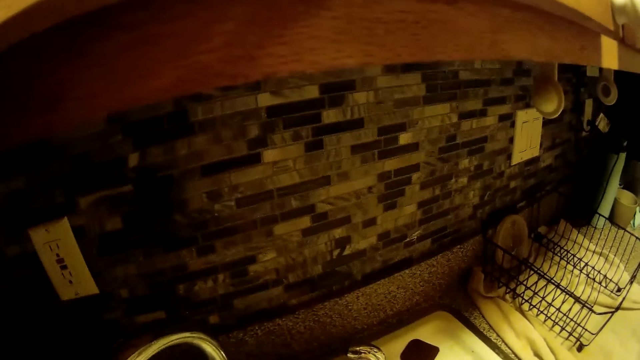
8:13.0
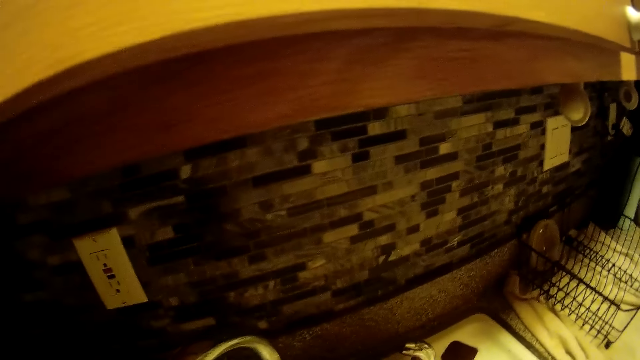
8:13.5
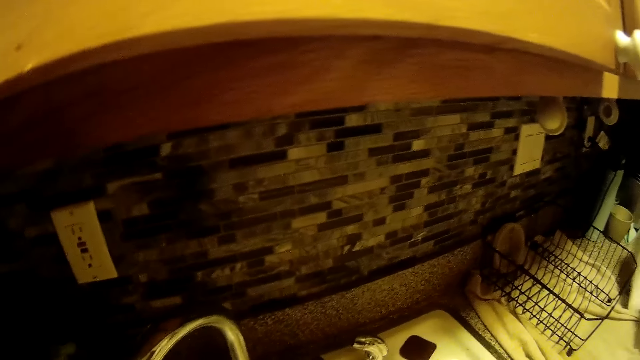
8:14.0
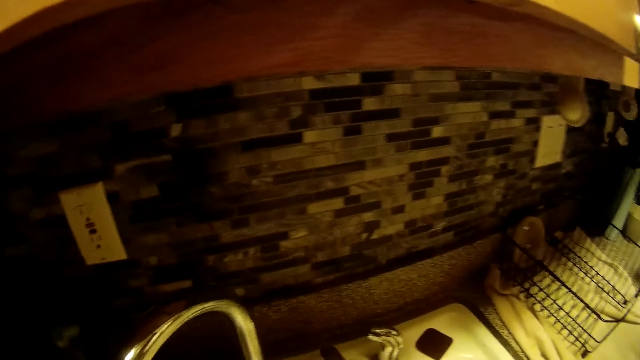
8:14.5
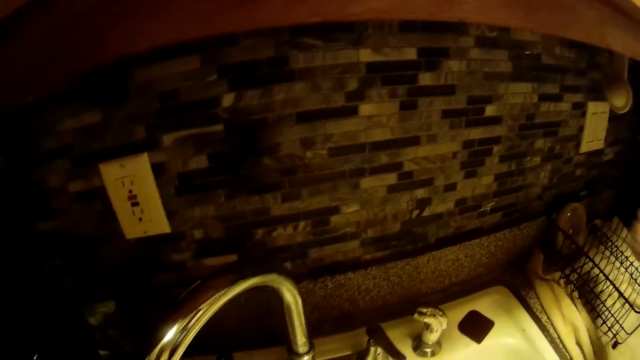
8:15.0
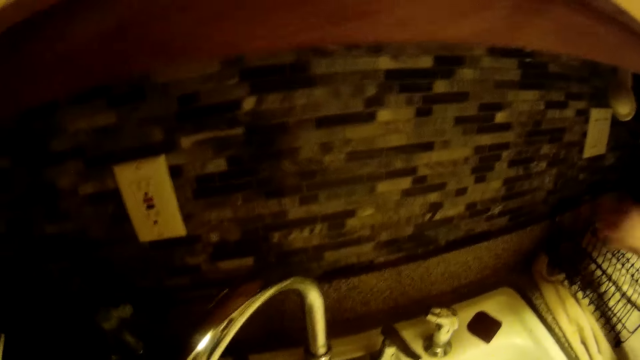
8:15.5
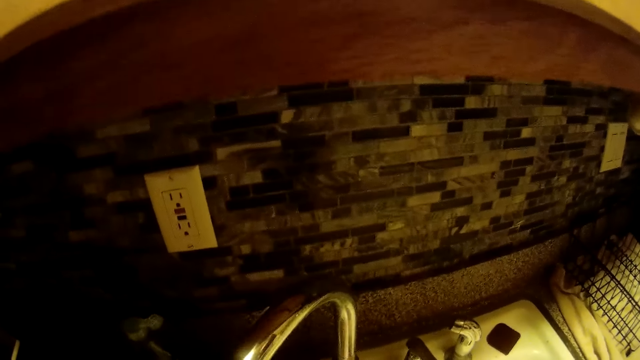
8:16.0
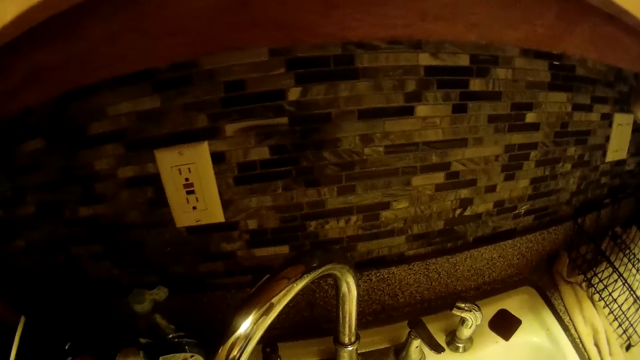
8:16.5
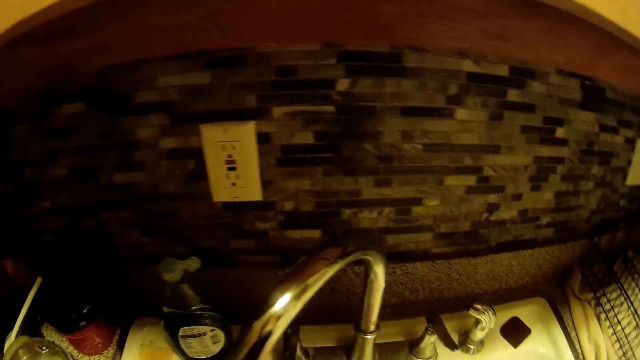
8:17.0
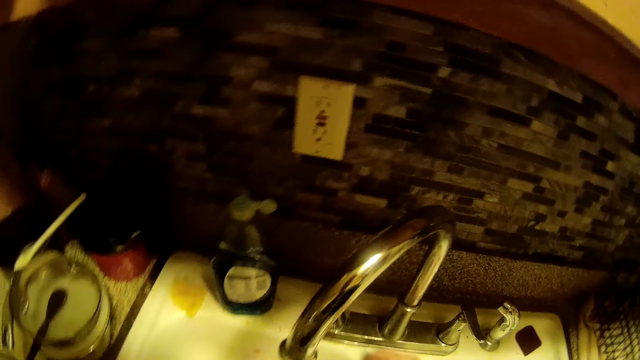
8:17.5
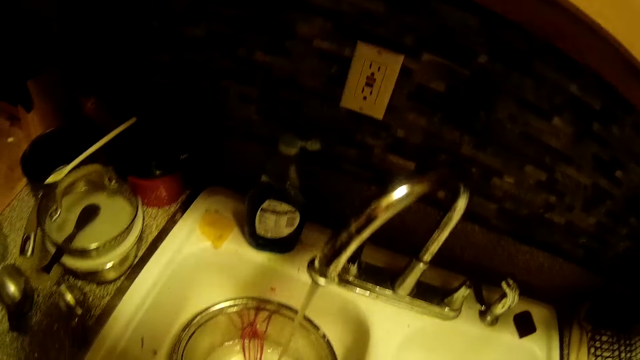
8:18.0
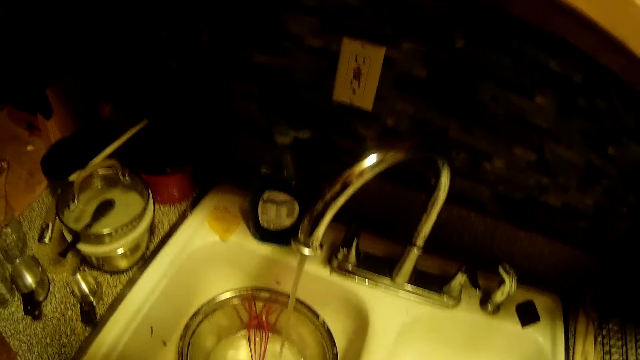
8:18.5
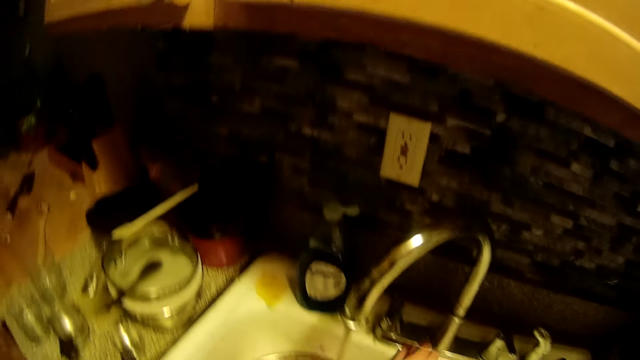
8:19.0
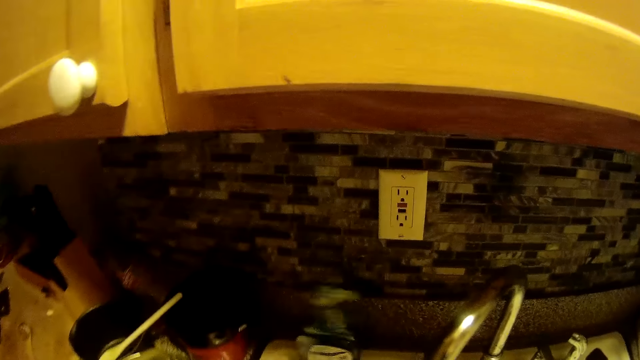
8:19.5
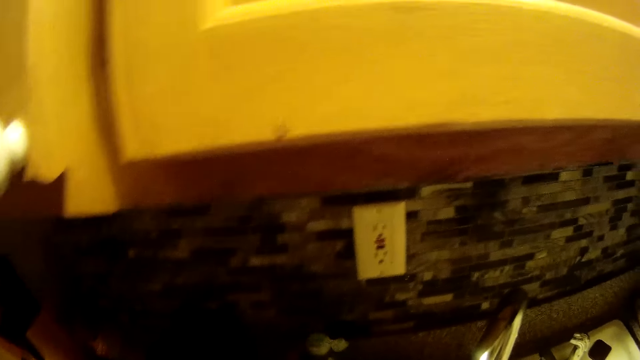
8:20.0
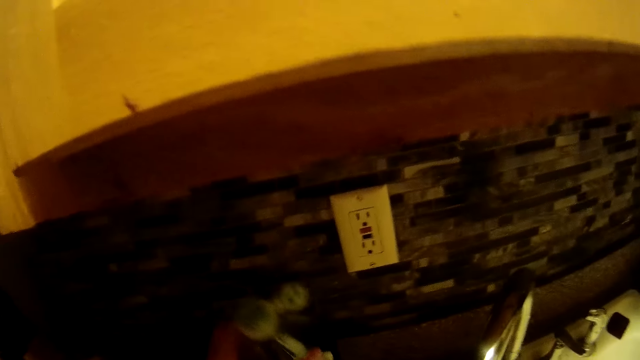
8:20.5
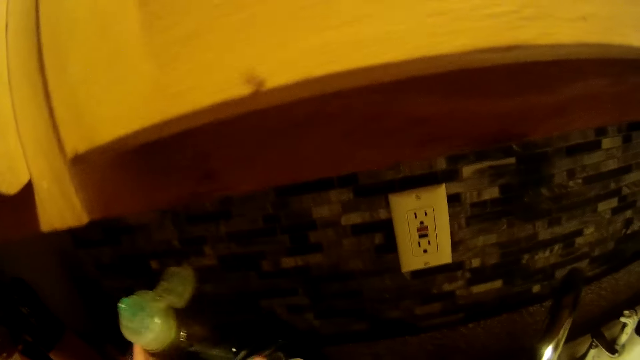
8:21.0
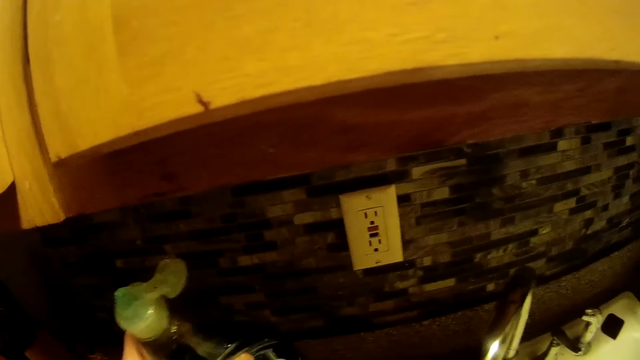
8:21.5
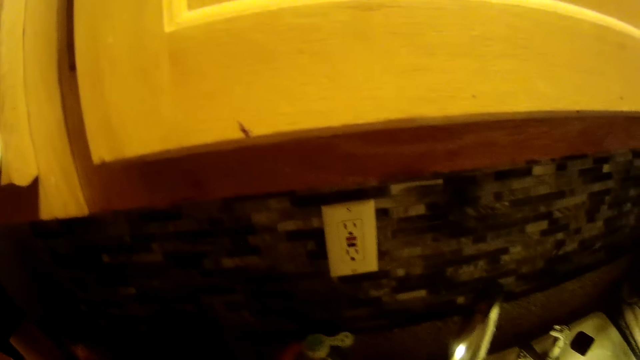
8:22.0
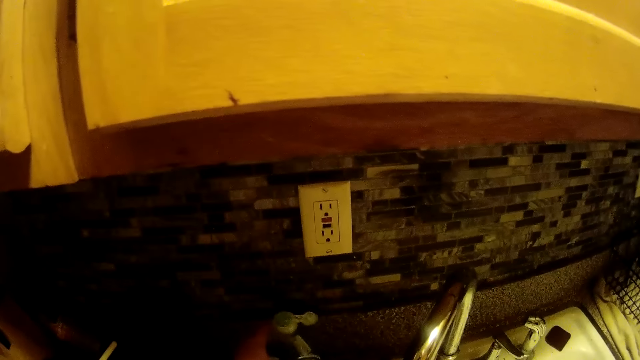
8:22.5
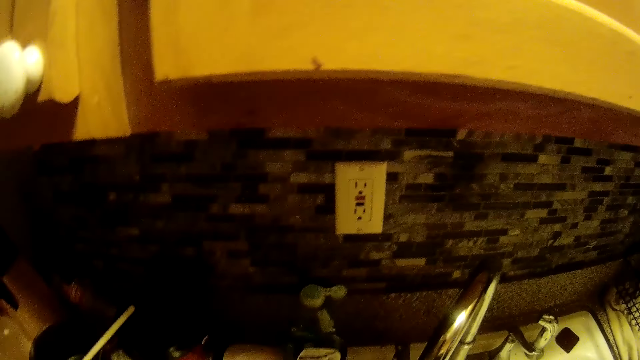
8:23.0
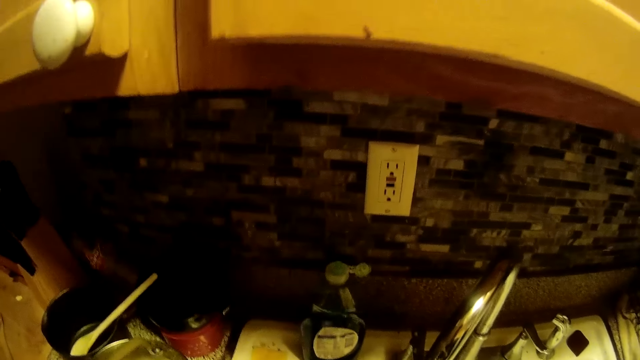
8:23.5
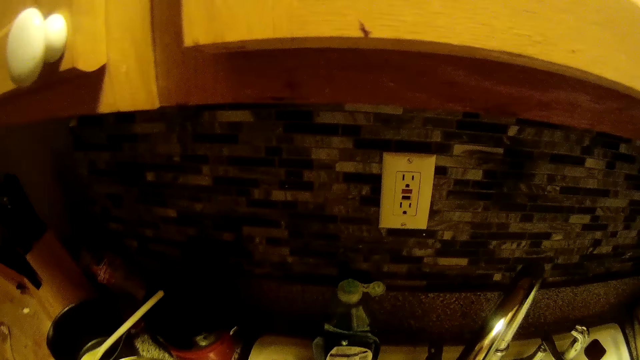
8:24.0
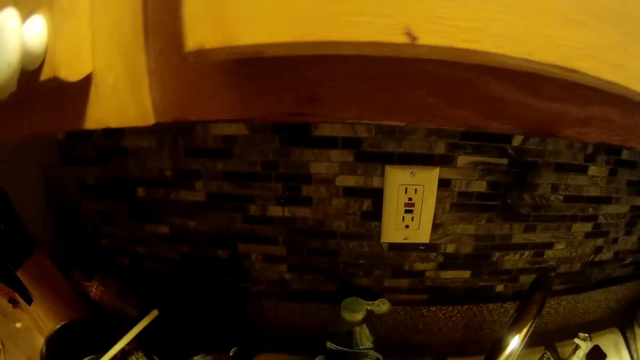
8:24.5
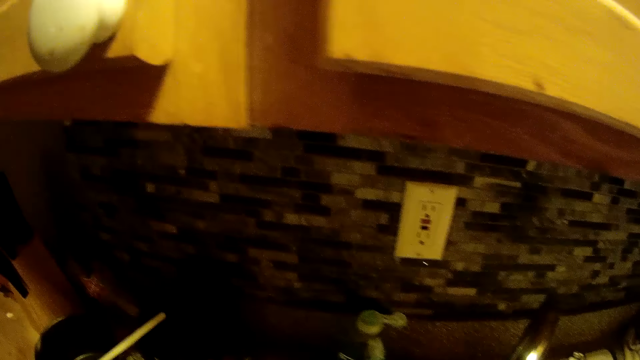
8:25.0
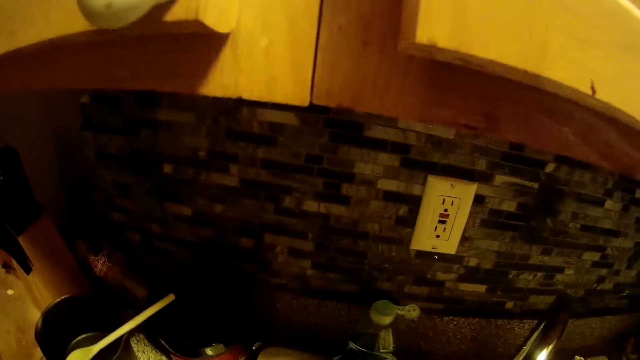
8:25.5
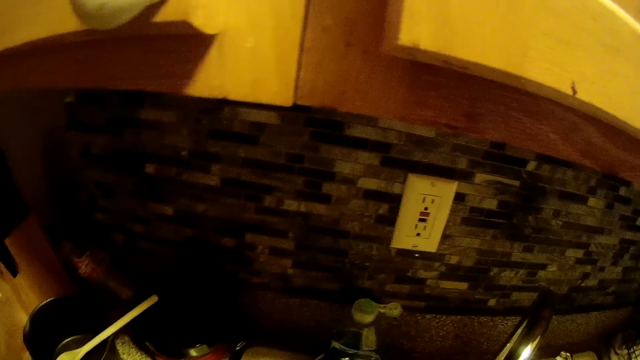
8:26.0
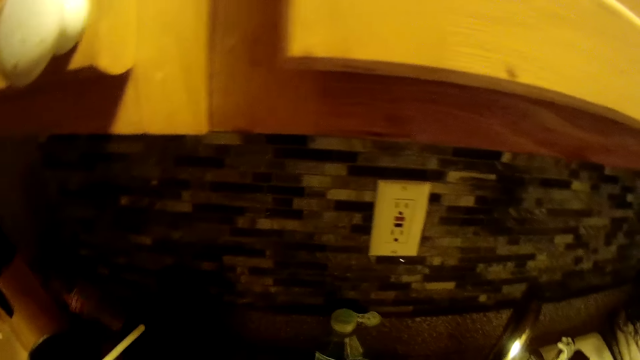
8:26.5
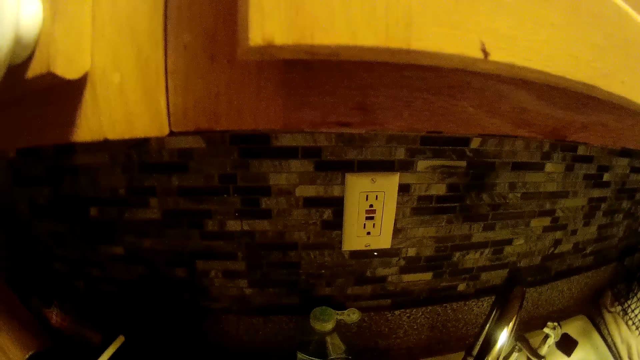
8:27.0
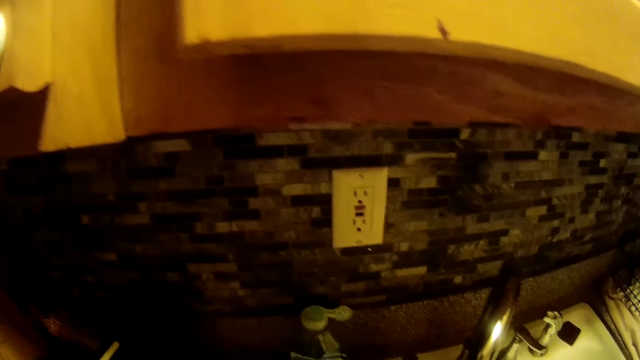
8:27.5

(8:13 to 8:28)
The man picks up the plate from the silverware basket on the napkin on the kitchen counter top with his left hand. The camera wearer wipes the kitchen sink with her right hand. She picks up the liquid soap bottle with her left hand from the kitchen sink. She places the liquid detergent bottle in her left hand on the kitchen sink. She talks to the man.

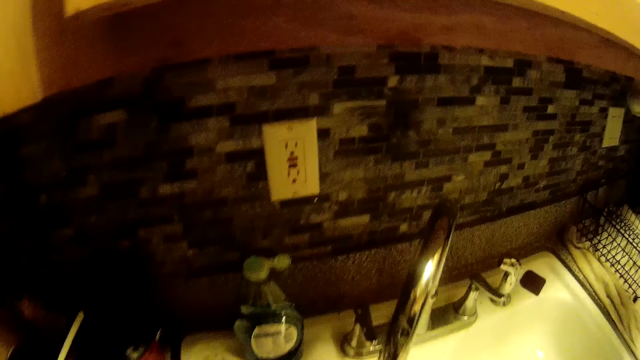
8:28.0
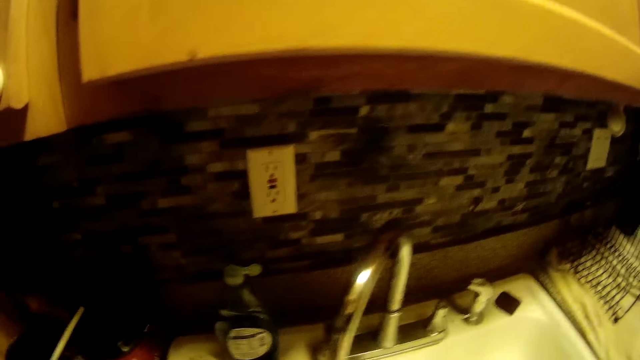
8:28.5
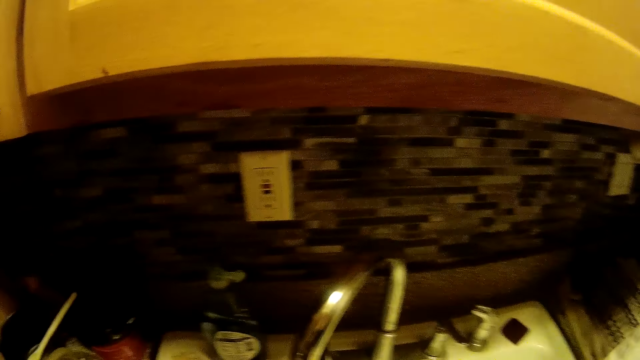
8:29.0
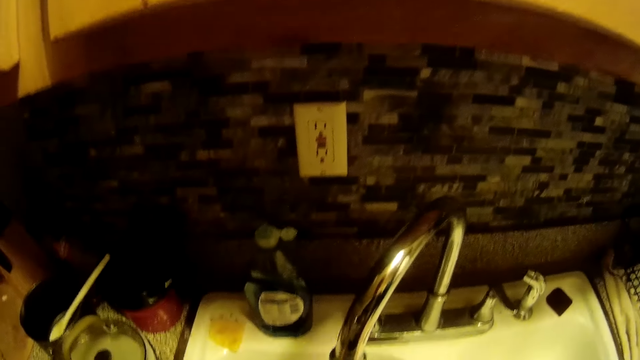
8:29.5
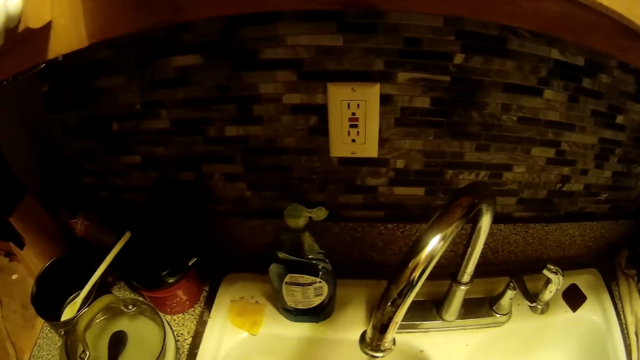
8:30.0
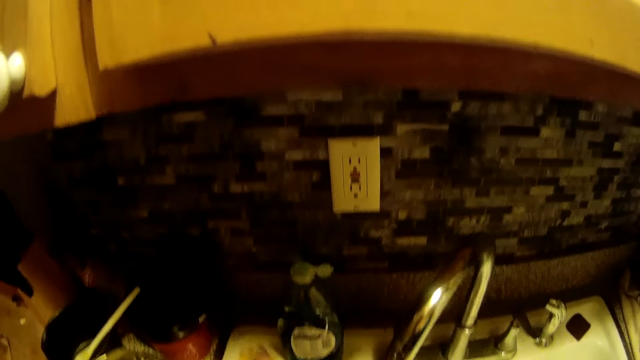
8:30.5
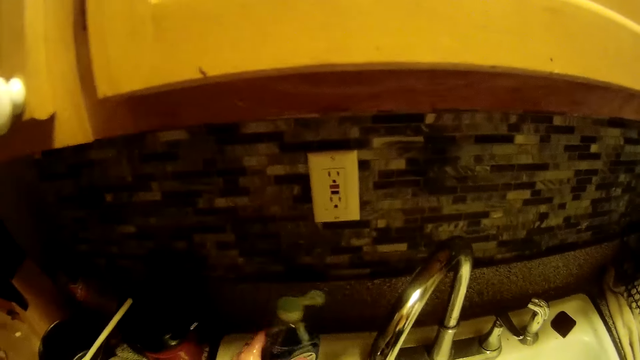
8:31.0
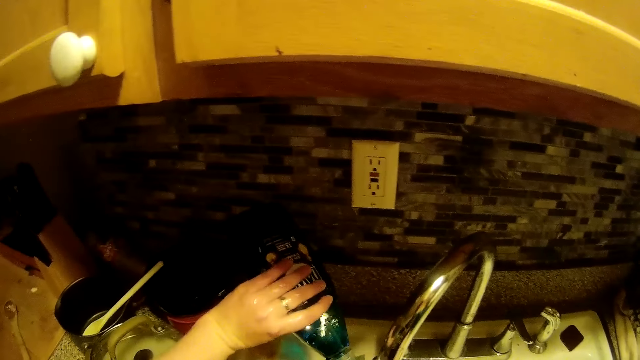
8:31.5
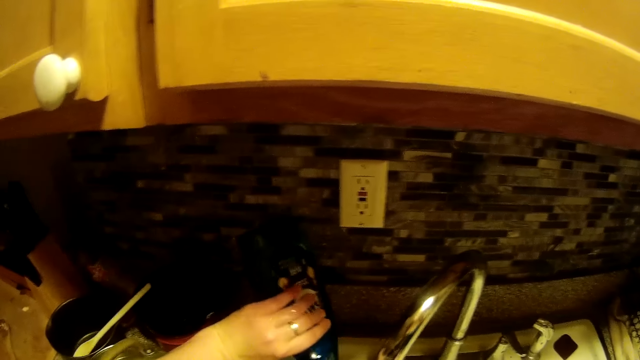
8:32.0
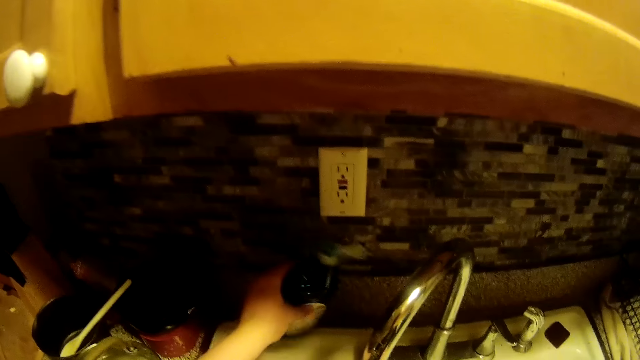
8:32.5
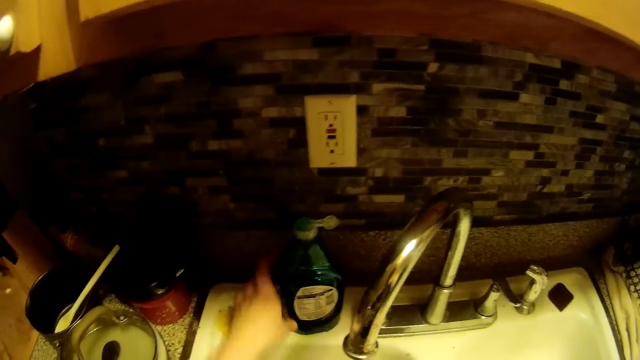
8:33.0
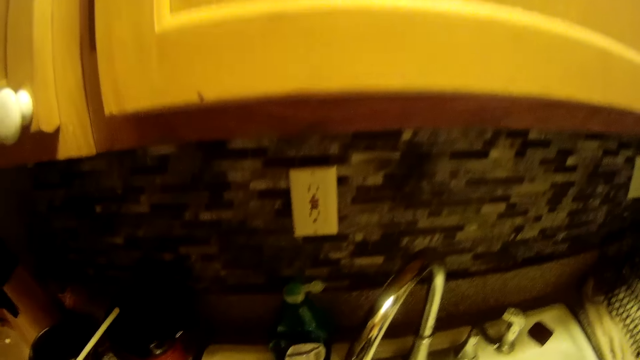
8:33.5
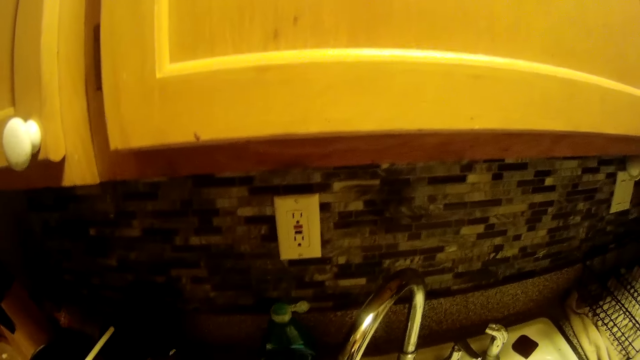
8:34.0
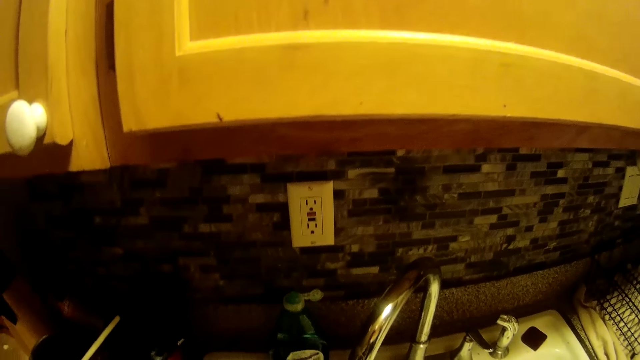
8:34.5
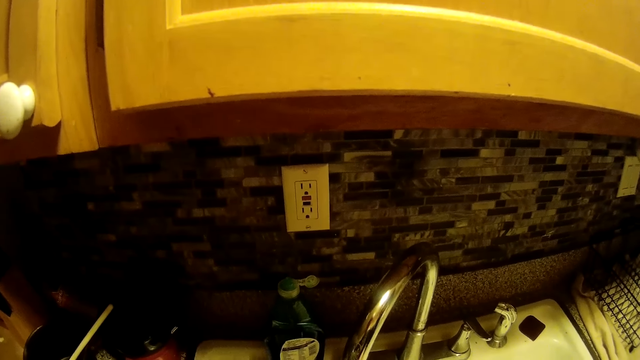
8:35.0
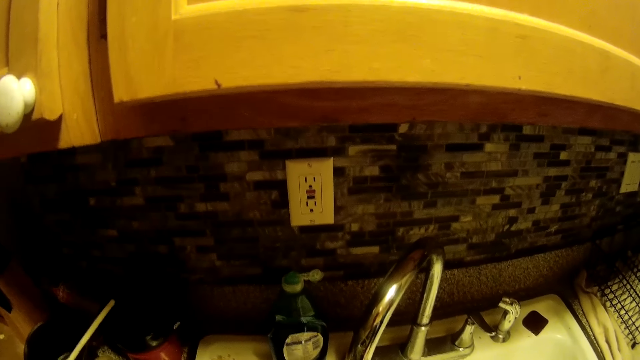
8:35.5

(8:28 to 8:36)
The camera wearer pours the liquid soap. She flips the liquid detergent bottle in her left hand. She places the liquid detergent bottle in her left hand on the kitchen sink.
